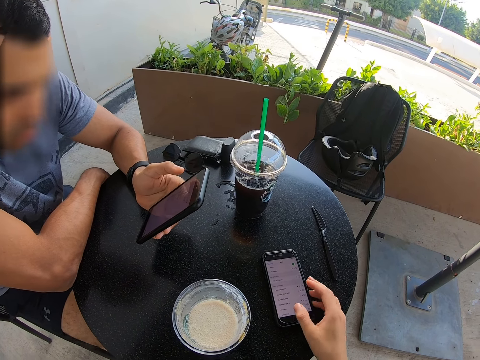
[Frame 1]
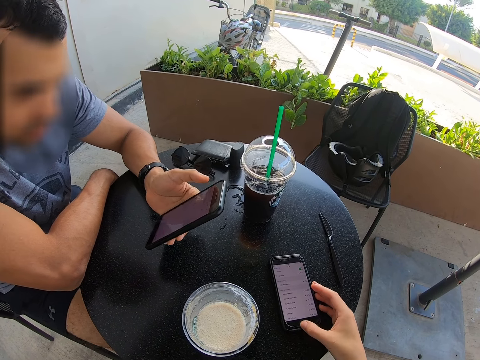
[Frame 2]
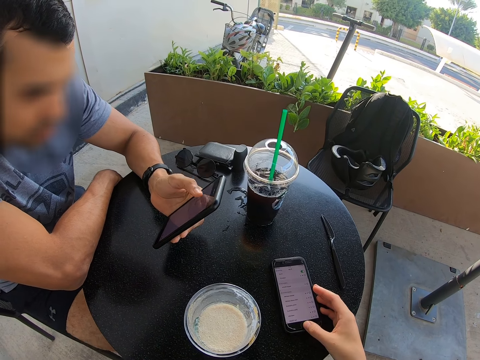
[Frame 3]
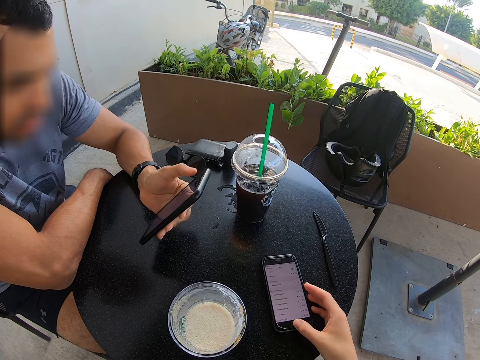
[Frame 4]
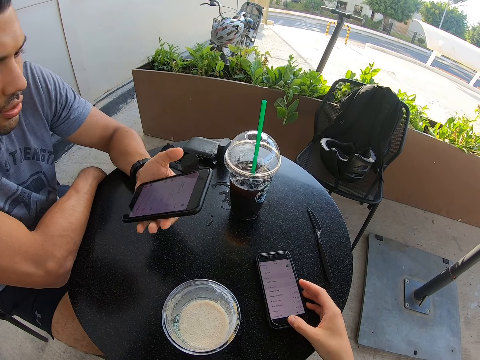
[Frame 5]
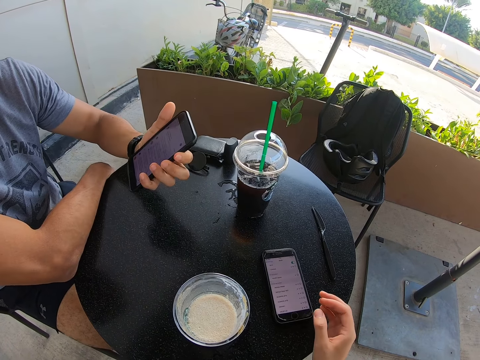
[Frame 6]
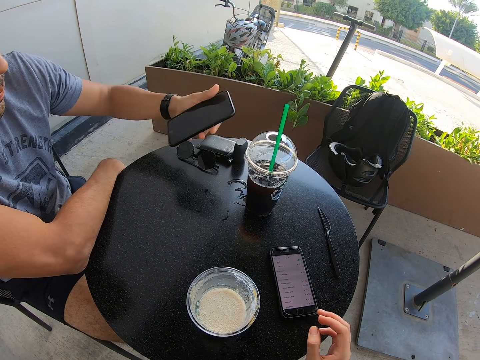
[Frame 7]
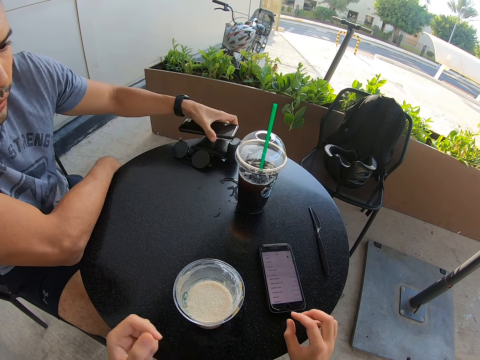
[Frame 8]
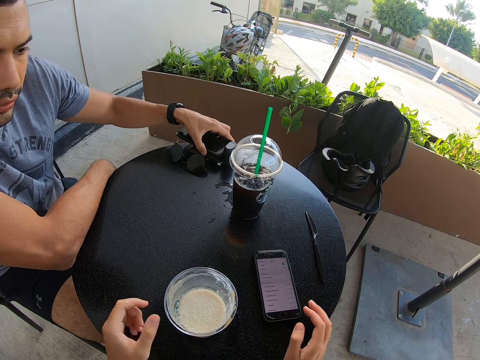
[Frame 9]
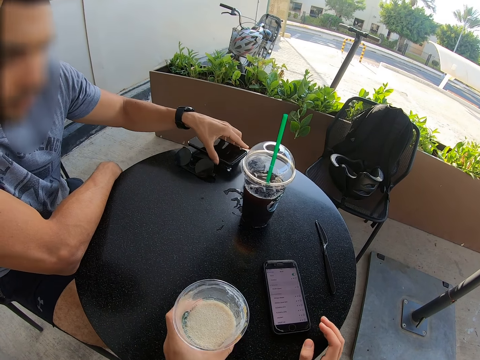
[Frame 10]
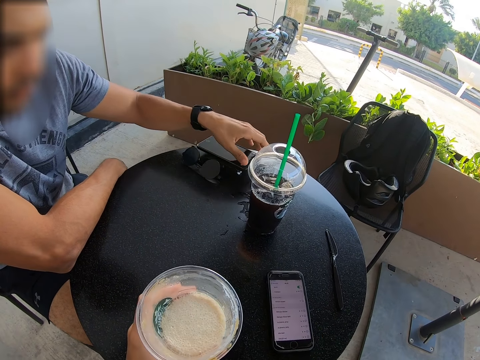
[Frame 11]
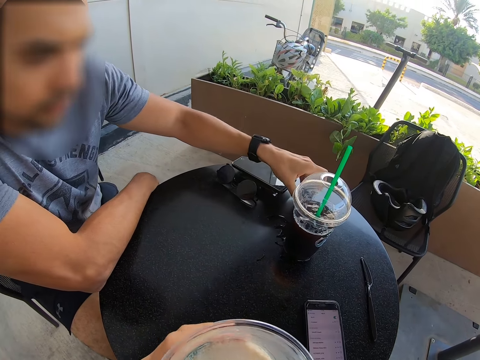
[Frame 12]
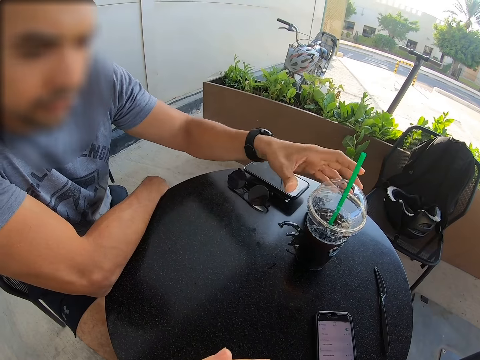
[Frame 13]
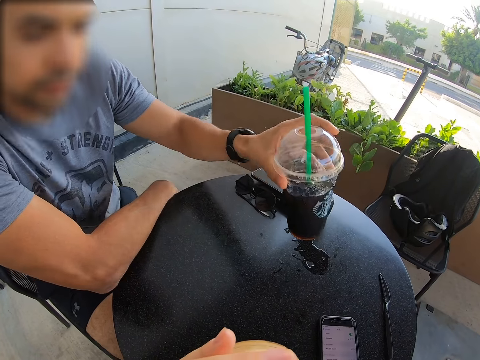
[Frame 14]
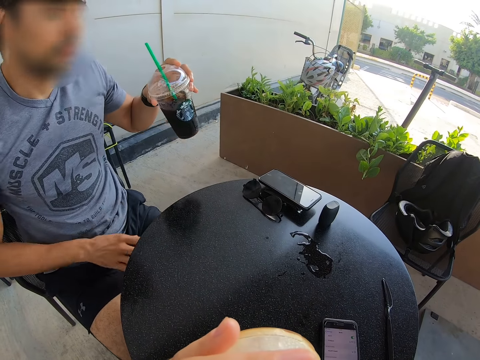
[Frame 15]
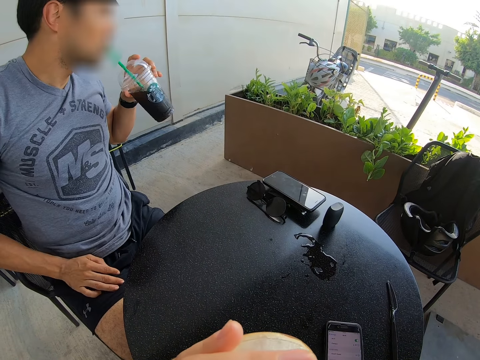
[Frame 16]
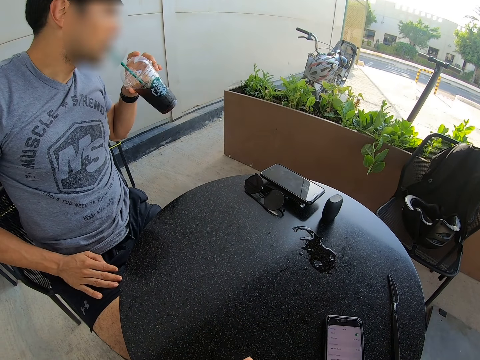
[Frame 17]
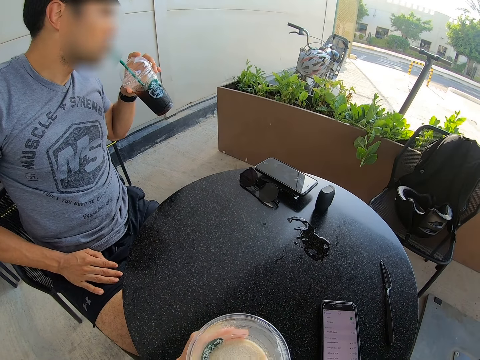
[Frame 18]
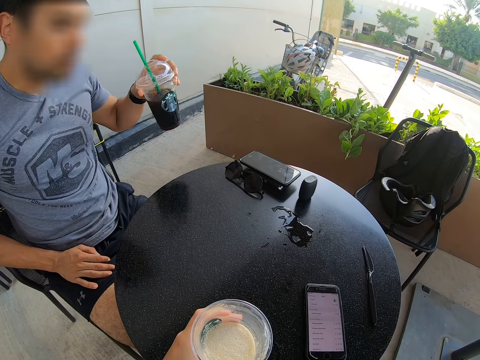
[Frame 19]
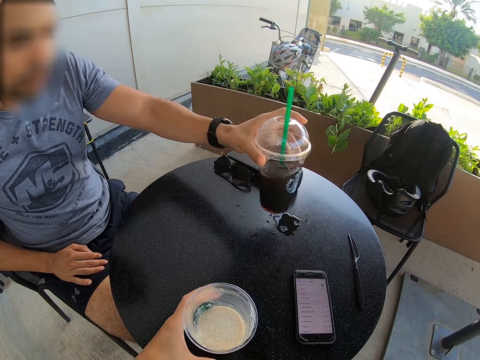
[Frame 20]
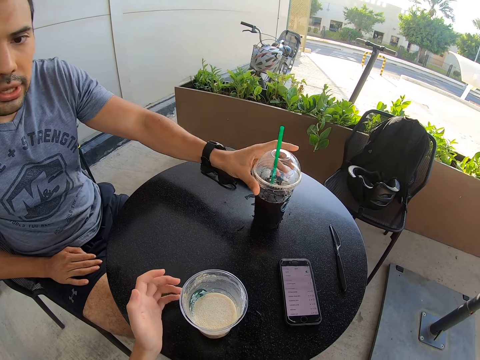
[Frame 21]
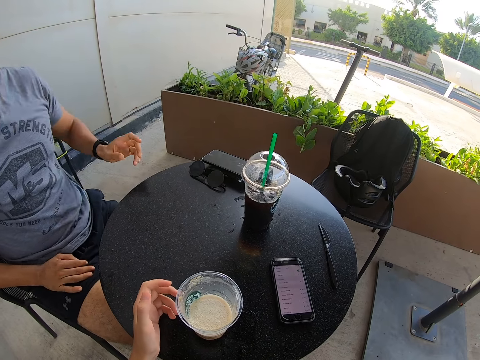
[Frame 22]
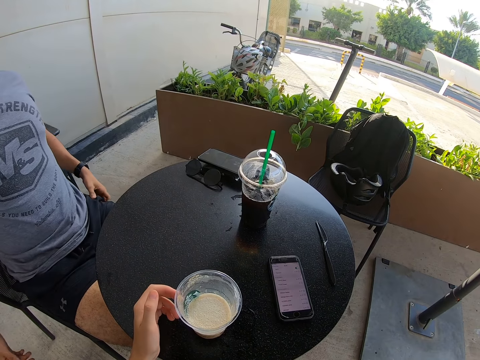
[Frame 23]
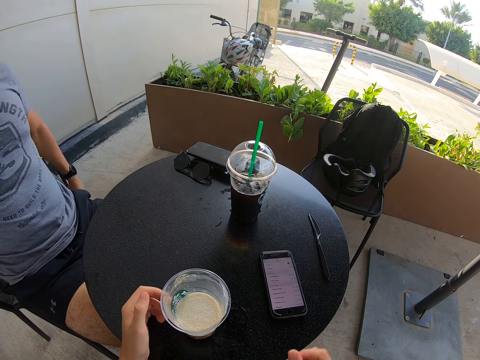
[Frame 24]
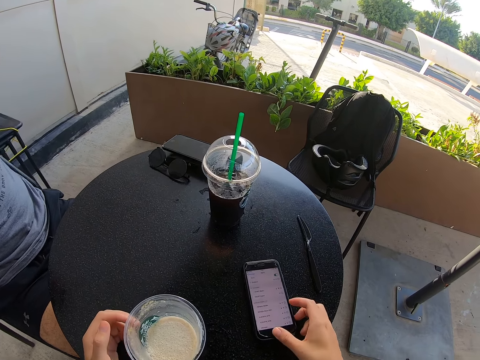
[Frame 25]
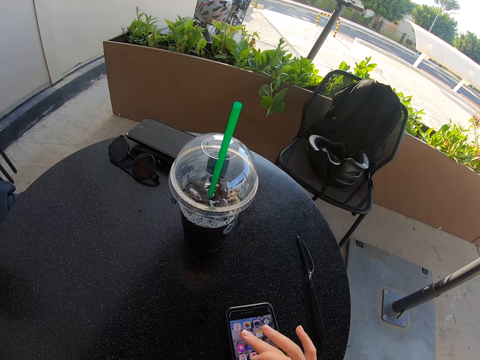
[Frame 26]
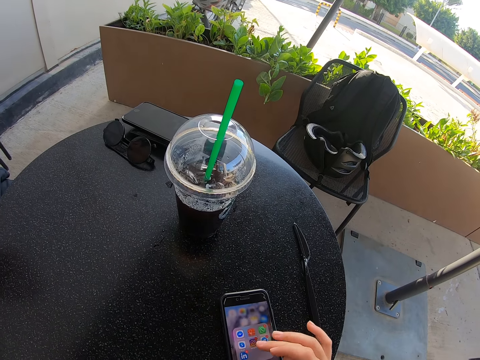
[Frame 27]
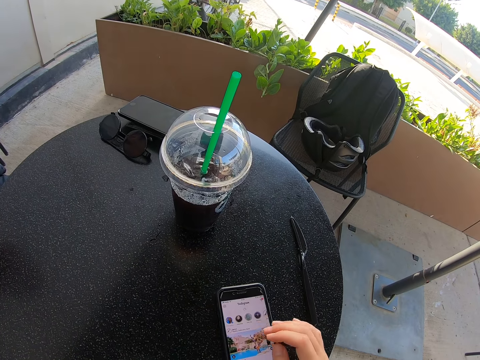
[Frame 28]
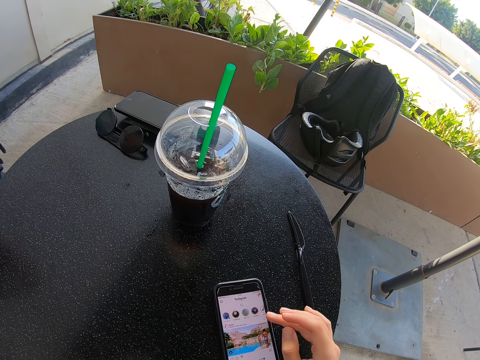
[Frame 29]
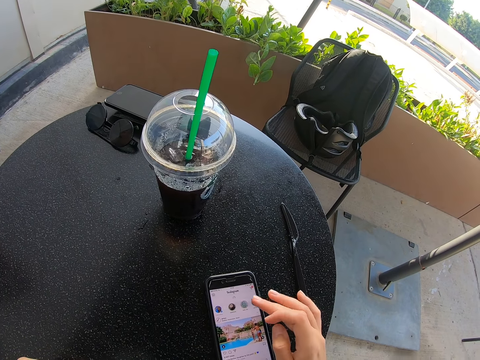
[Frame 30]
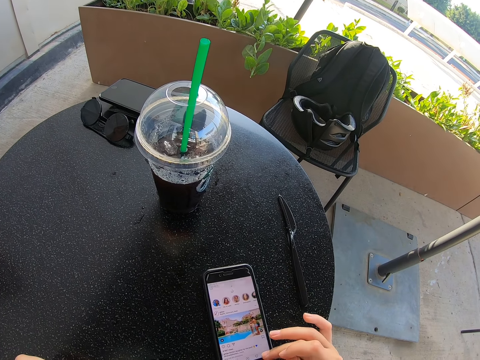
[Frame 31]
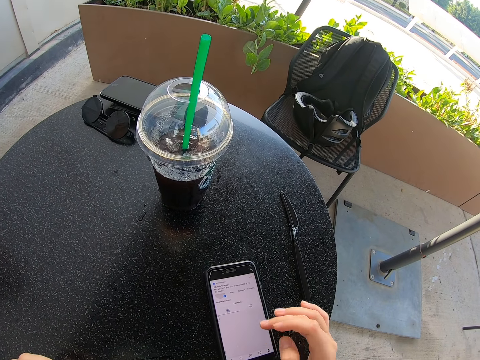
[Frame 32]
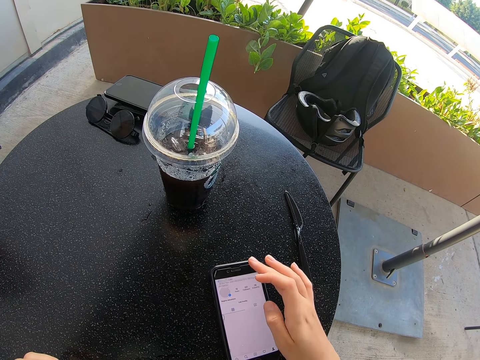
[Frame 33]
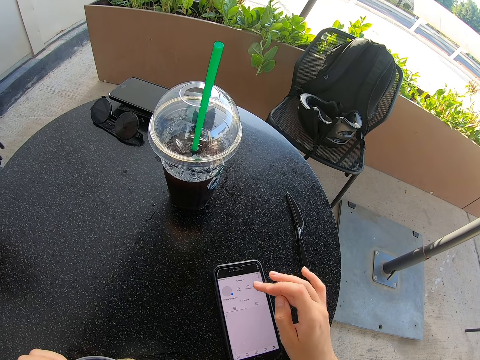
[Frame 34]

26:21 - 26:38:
The camera wearer dials the phone. A person dials the phone and places the phone on the table. The camera wearer picks up a glass. They drink the juice. The person picks up the disposable juice glass and drinks the juice. The camera wearer puts the drink down. The person places the juice on the table and touches his pockets. The camera wearer uses the phone. The person dials the phone.

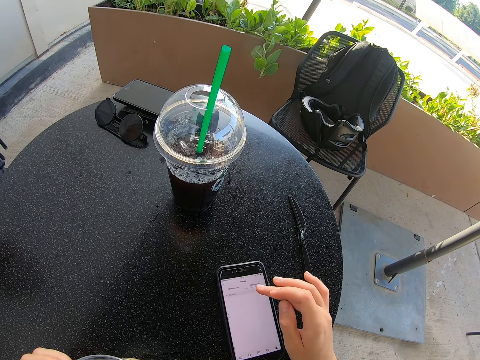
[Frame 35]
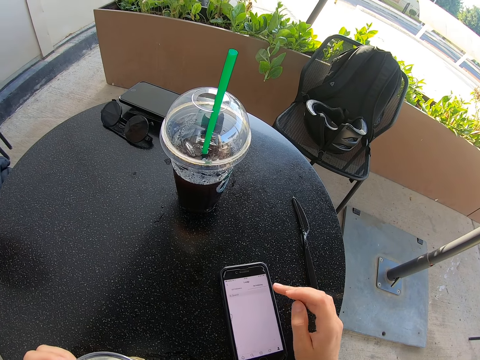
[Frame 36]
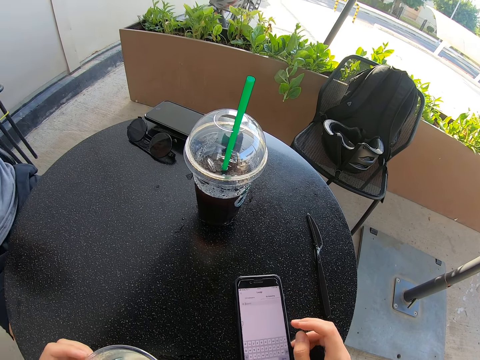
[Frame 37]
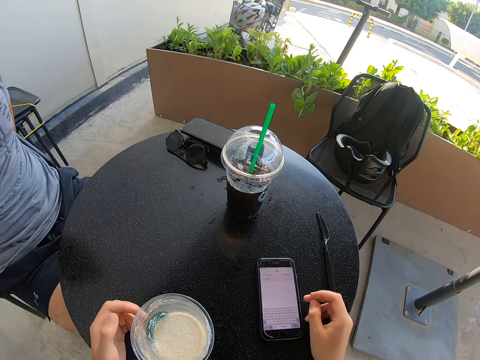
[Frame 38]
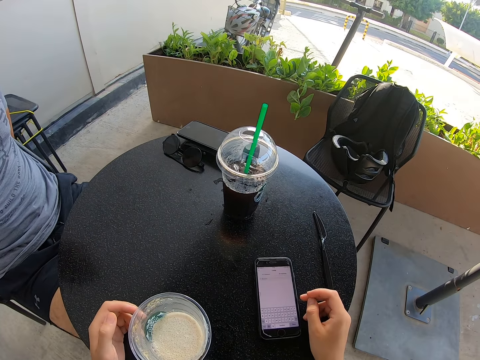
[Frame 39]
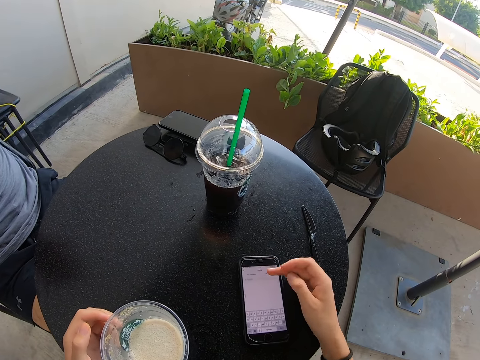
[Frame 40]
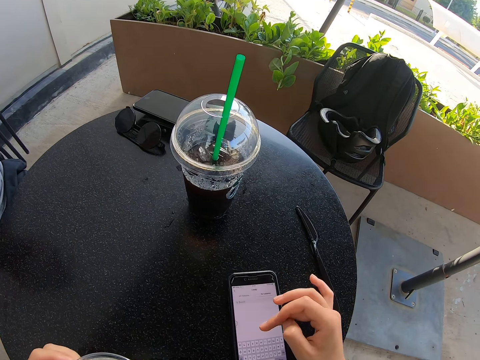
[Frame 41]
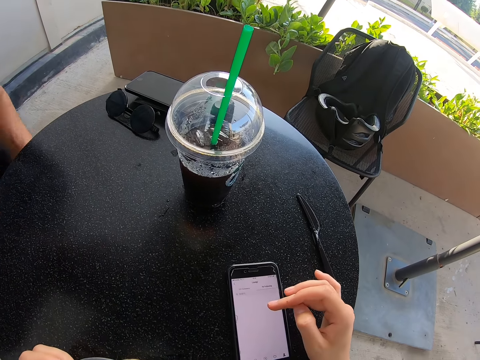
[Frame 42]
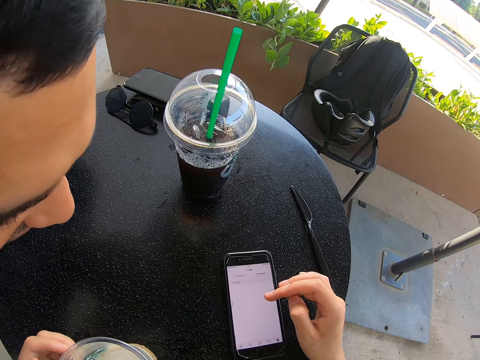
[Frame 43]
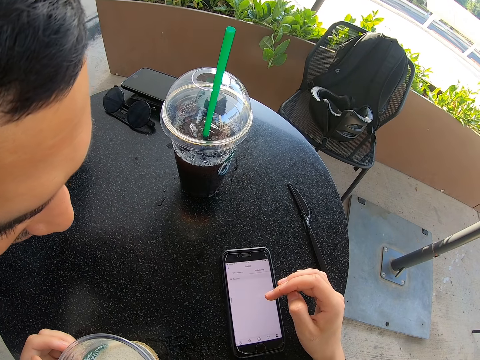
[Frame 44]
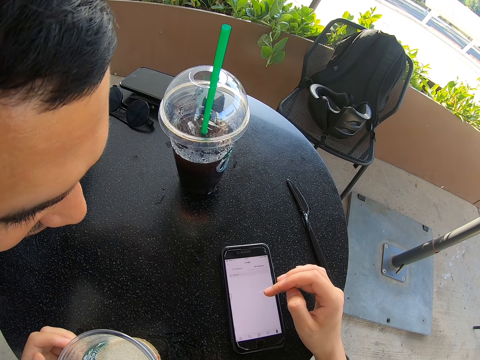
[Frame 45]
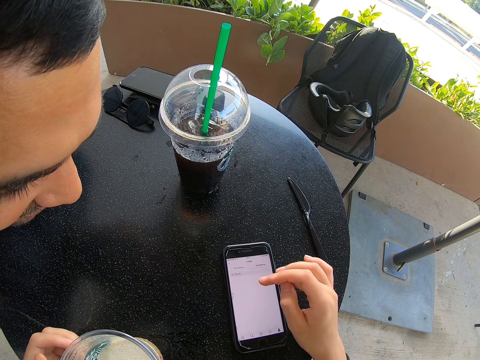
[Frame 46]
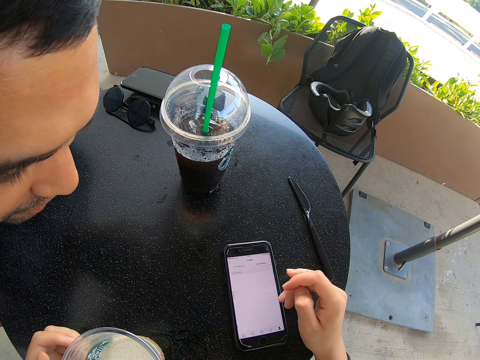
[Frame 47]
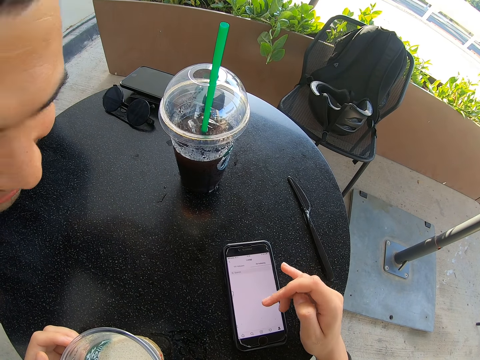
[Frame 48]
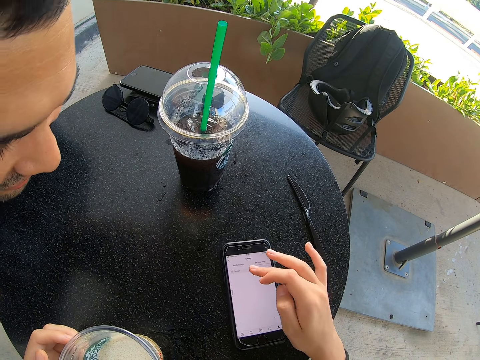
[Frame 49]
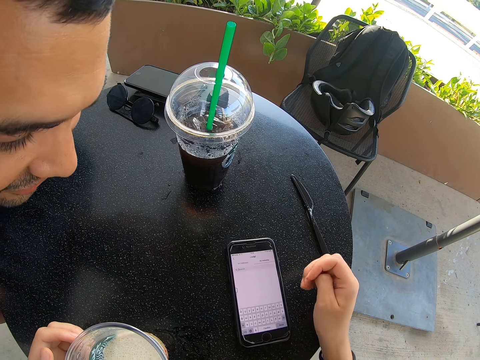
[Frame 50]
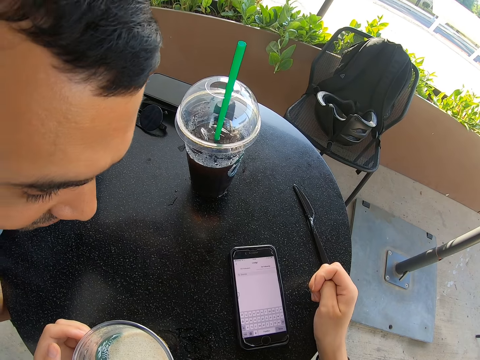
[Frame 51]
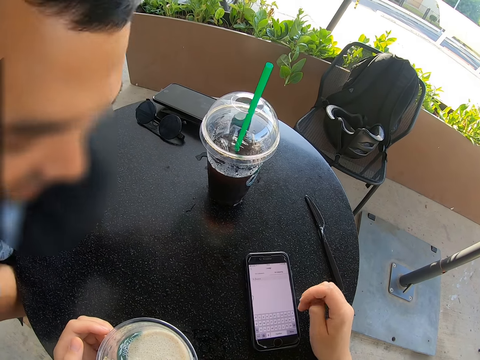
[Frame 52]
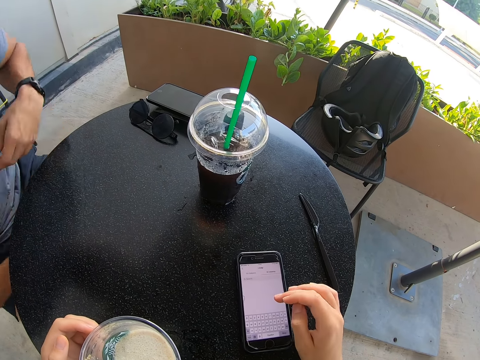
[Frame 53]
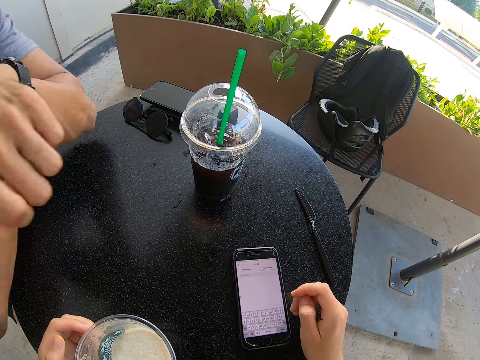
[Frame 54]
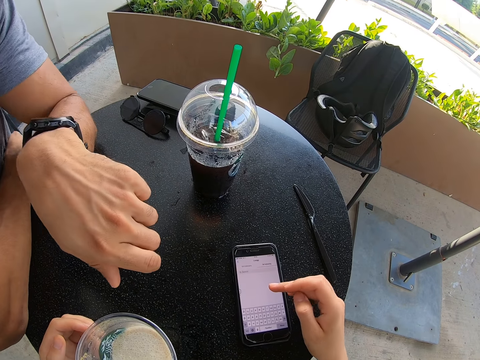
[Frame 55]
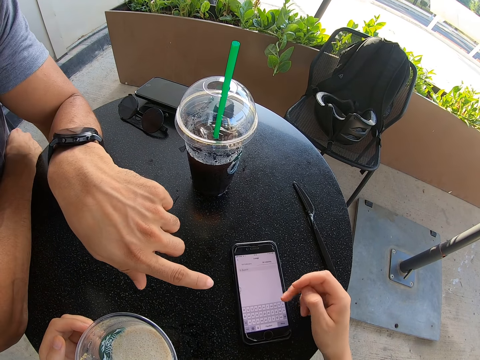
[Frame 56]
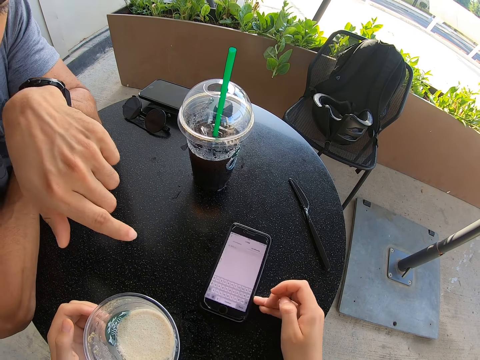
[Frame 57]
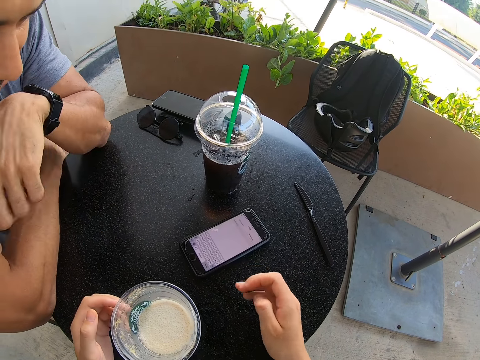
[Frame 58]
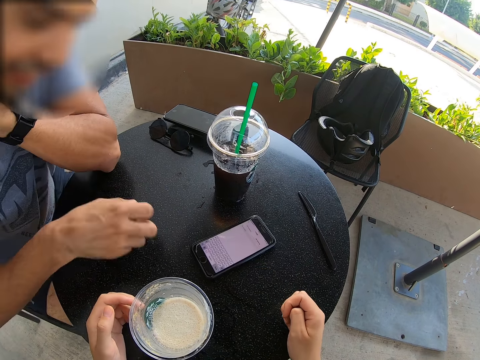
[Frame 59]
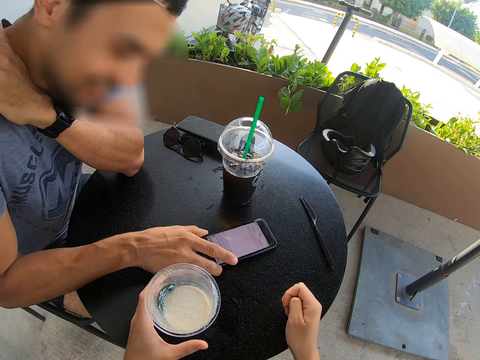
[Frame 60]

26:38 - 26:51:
A person looks at the phone. The camera wearer dials the phone. The person puts the hands on the table. The camera wearer pushes the phone to the person.
